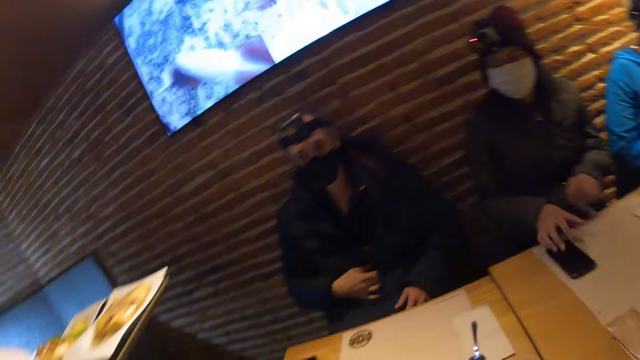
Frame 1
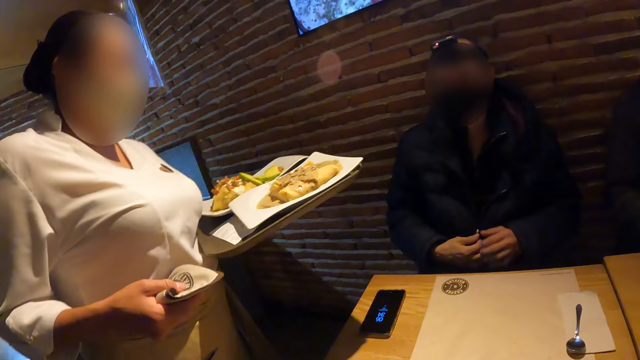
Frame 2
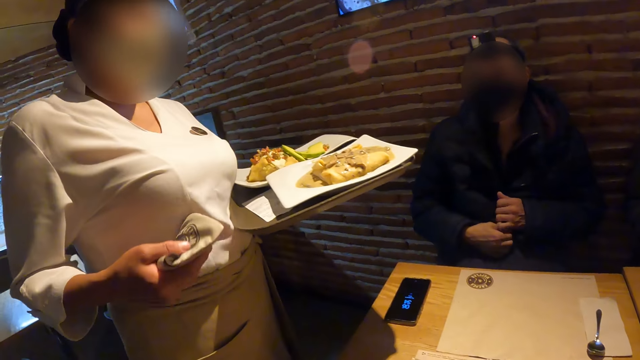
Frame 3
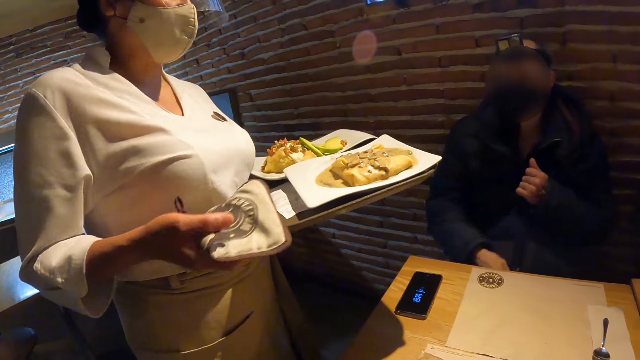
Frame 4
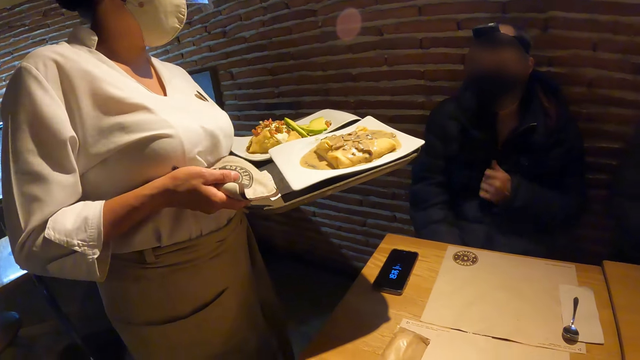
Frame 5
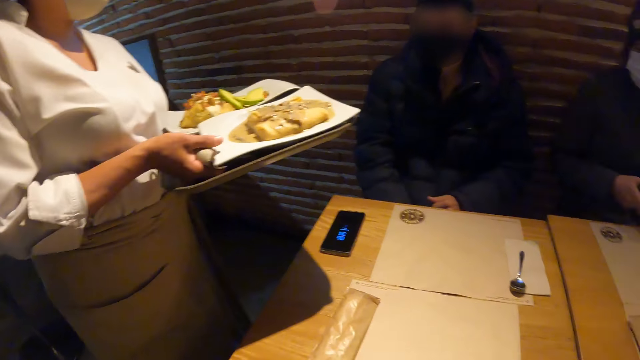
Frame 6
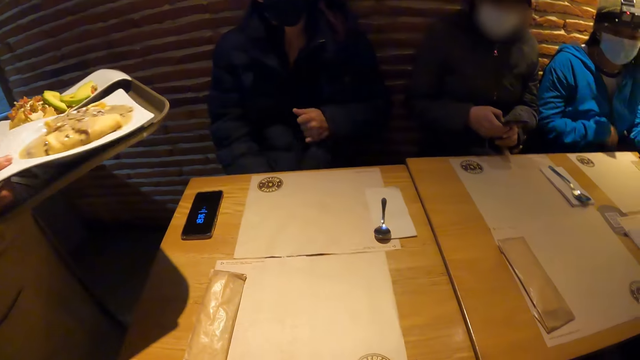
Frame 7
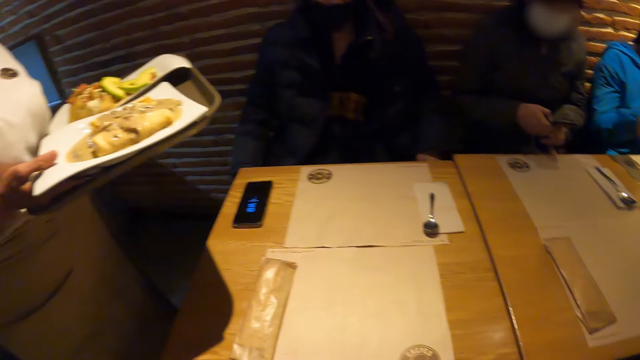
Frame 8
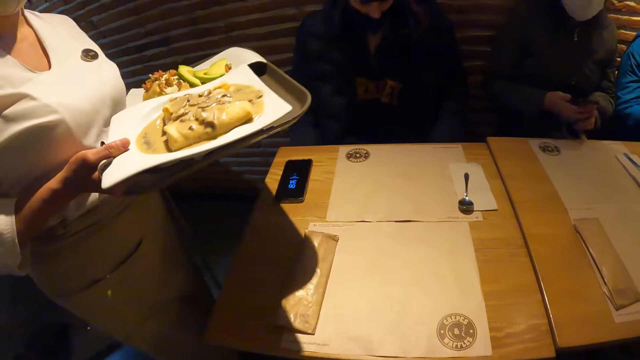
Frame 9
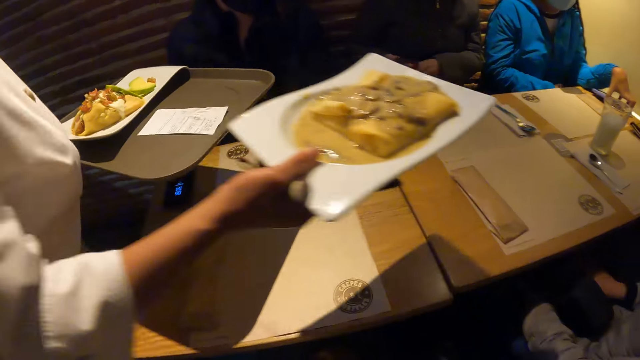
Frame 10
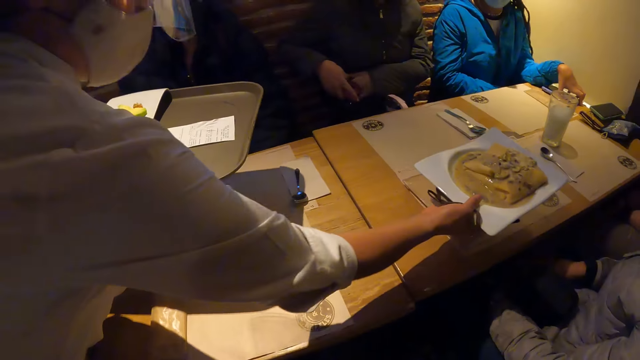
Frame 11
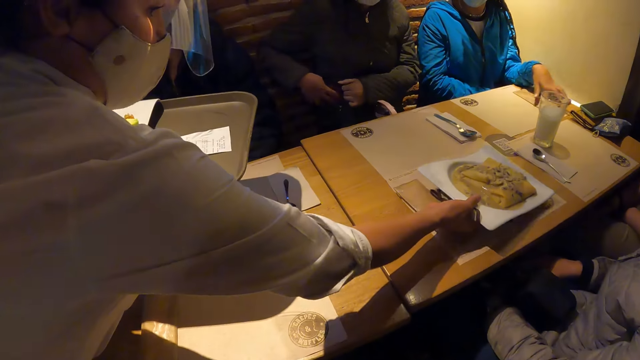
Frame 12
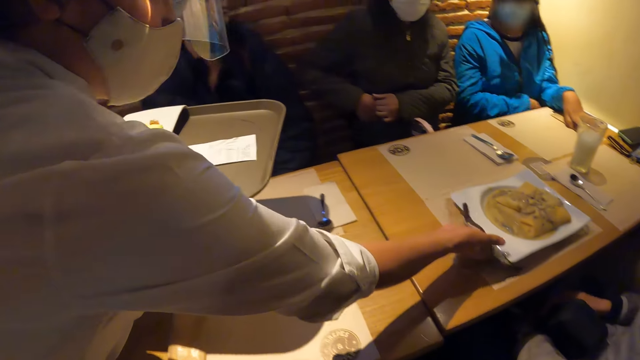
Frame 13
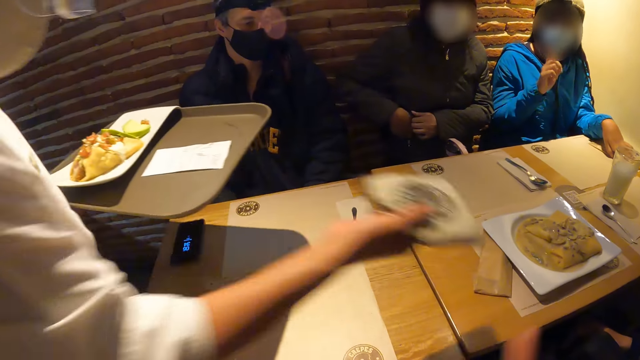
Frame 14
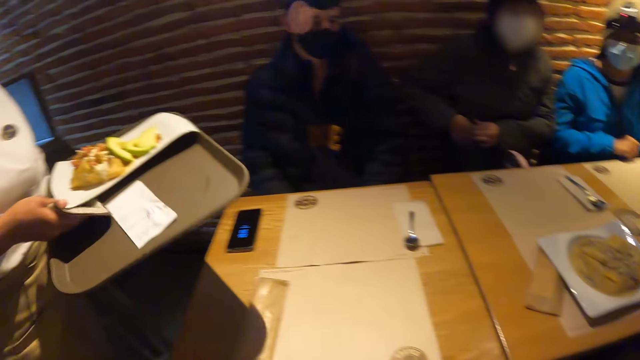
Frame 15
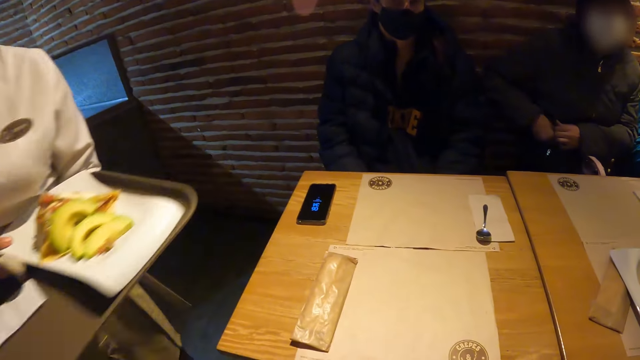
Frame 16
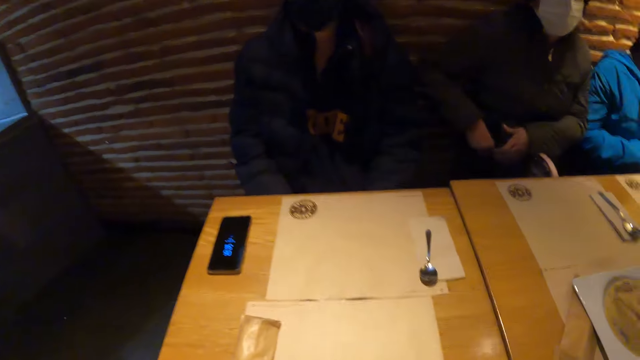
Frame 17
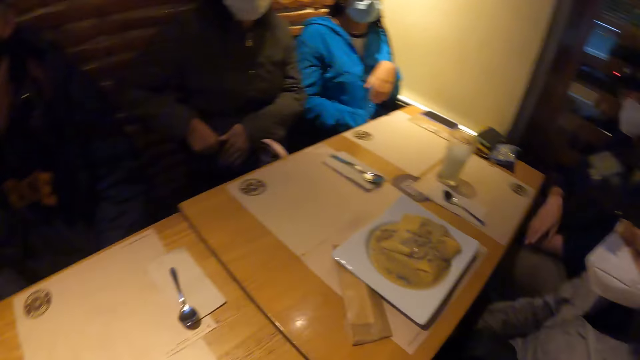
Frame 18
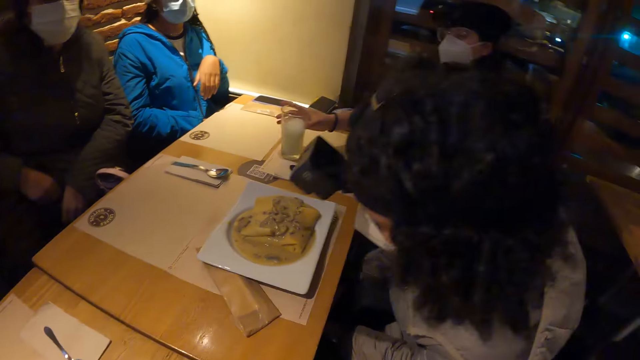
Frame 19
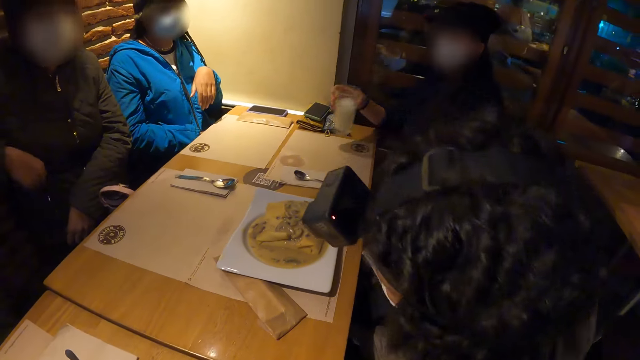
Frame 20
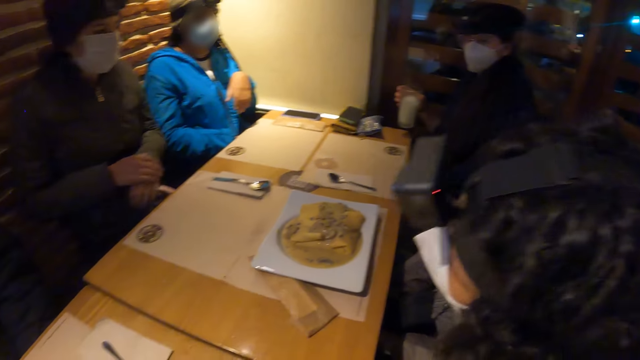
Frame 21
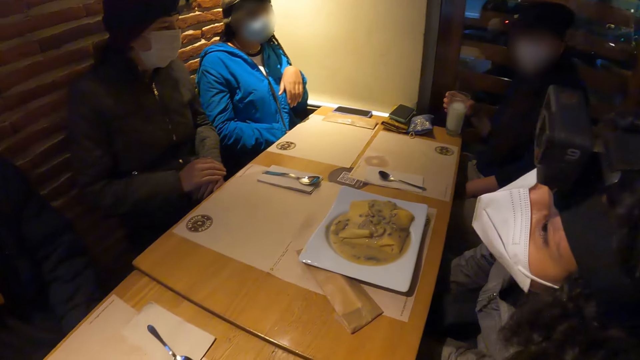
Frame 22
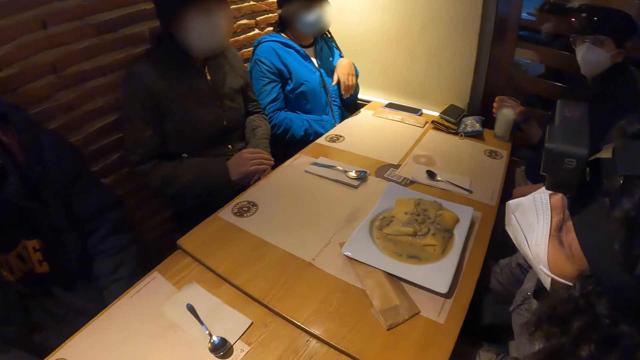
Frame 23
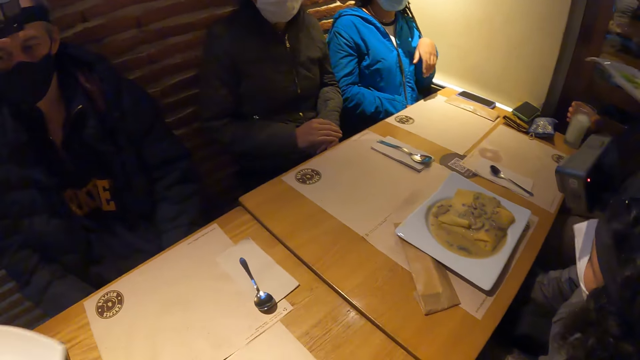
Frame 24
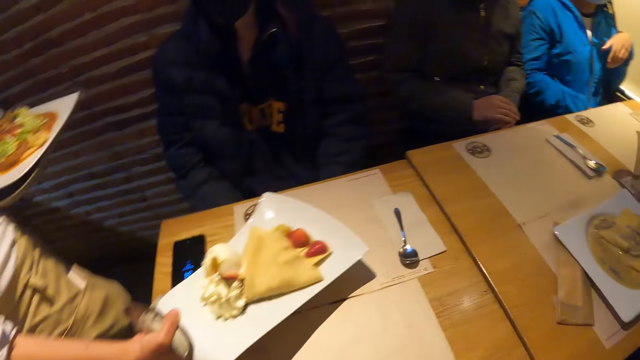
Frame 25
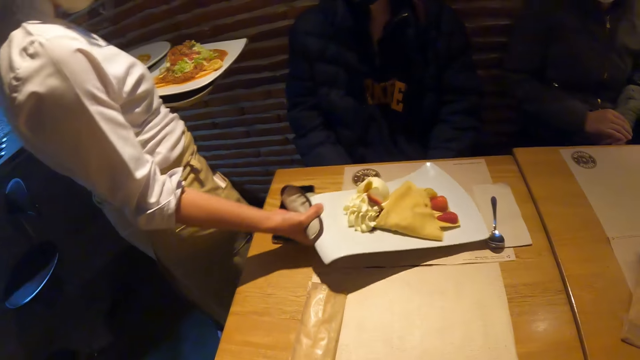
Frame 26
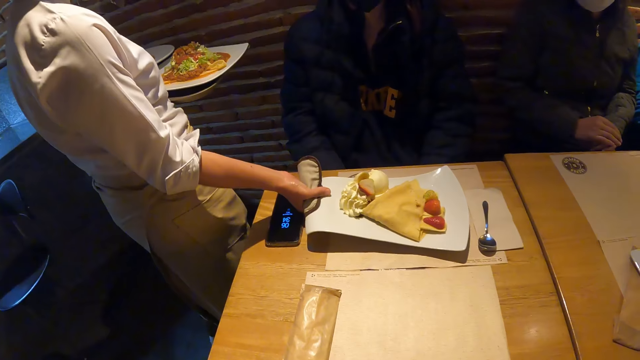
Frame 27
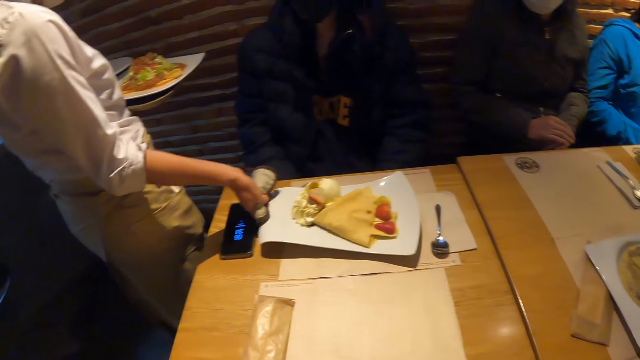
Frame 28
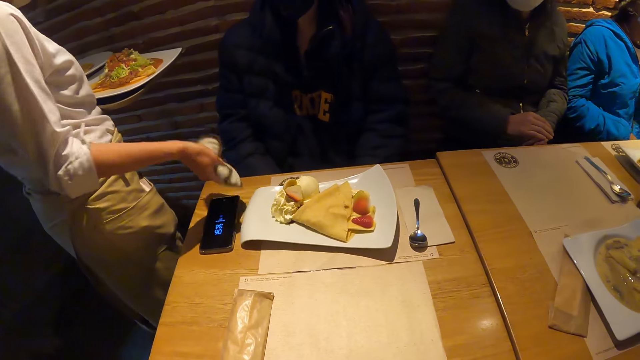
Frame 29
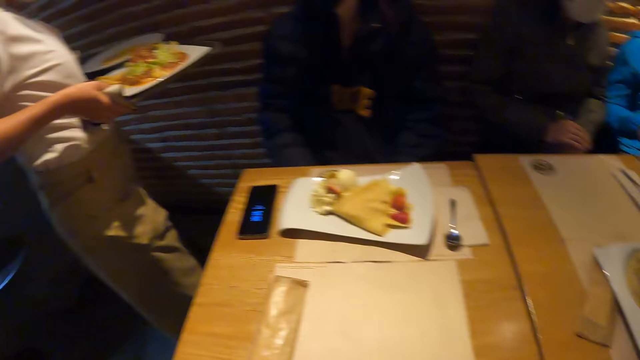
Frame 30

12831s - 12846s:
A woman brings a tray of food towards the table. The woman serves a man a plate of food from the tray in her left hand with her right hand. The woman walks away. Another man takes the glass on the table. Another woman carries the glass cup from the table with her right hand, and places the glass cup on the table. The first woman serves another man a plate of food with her right hand.

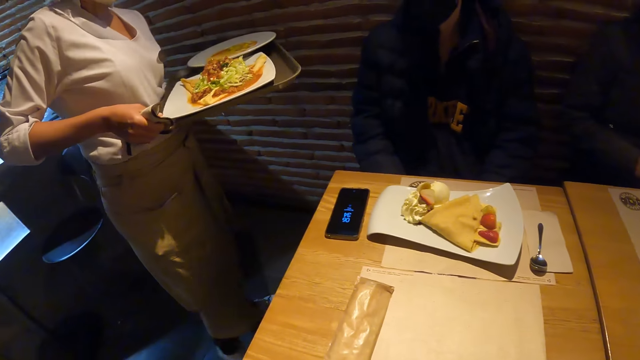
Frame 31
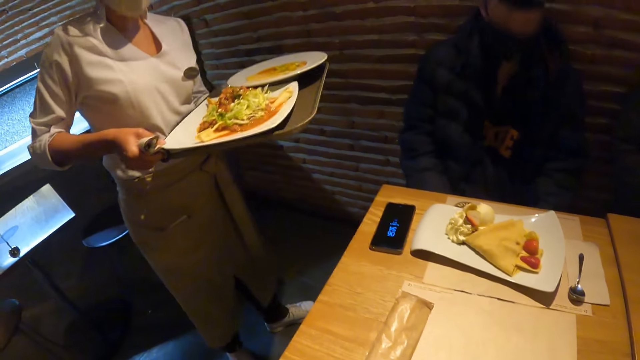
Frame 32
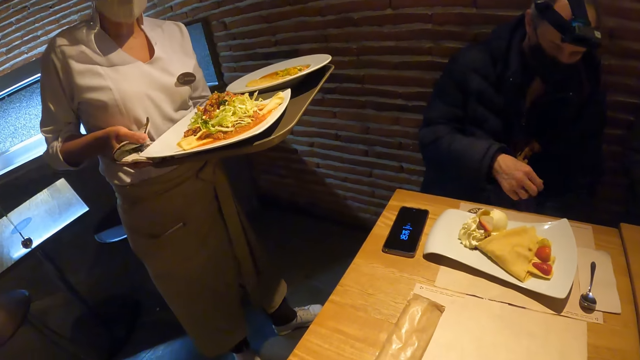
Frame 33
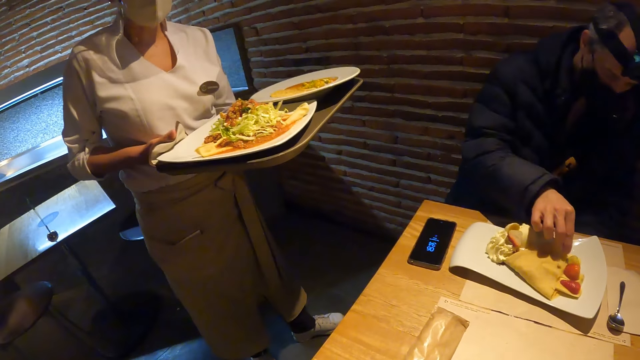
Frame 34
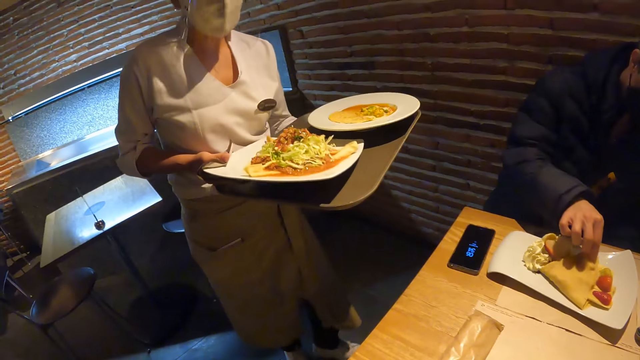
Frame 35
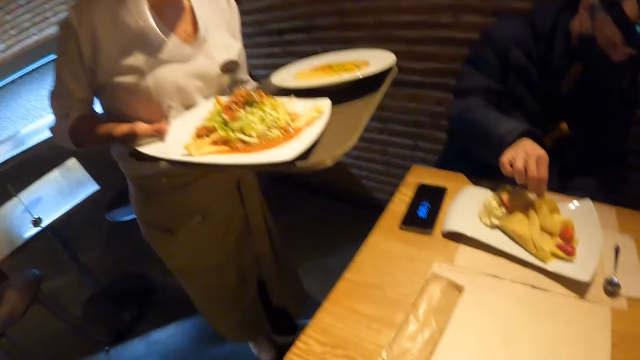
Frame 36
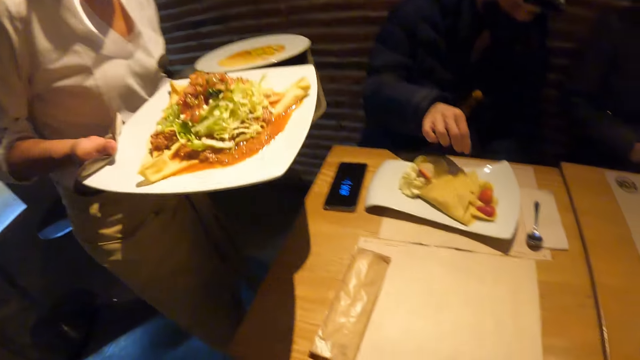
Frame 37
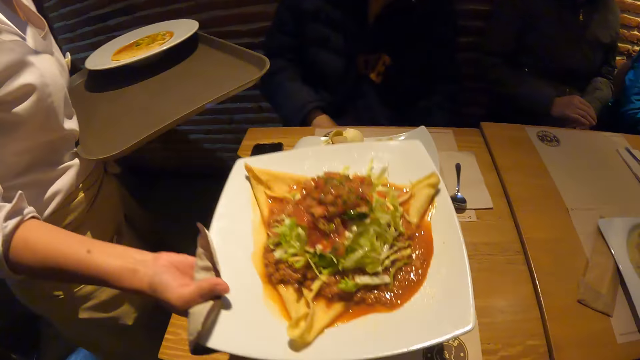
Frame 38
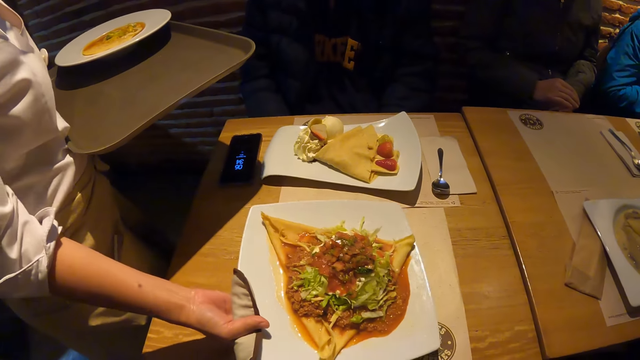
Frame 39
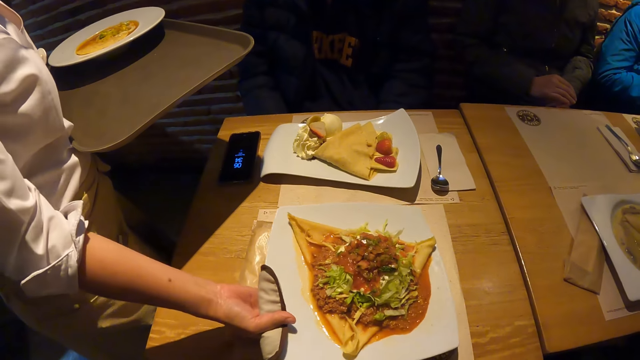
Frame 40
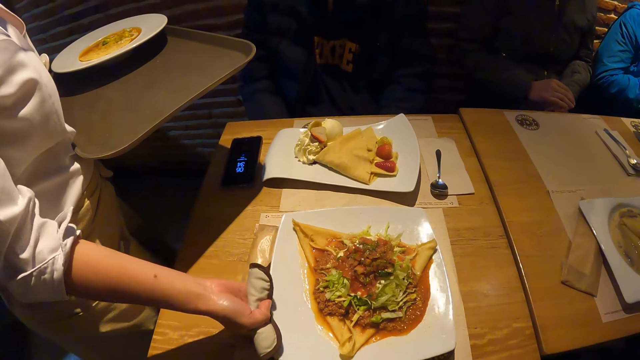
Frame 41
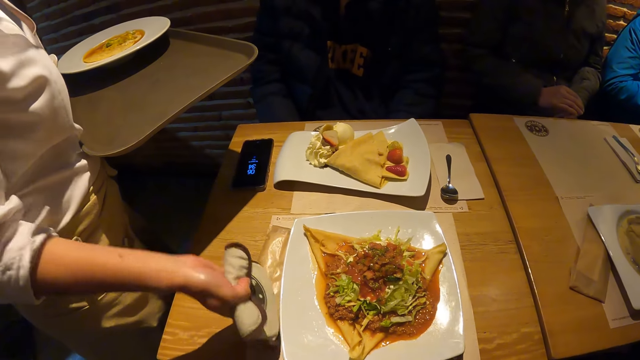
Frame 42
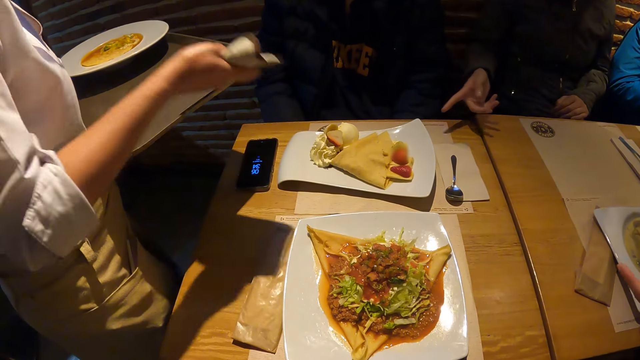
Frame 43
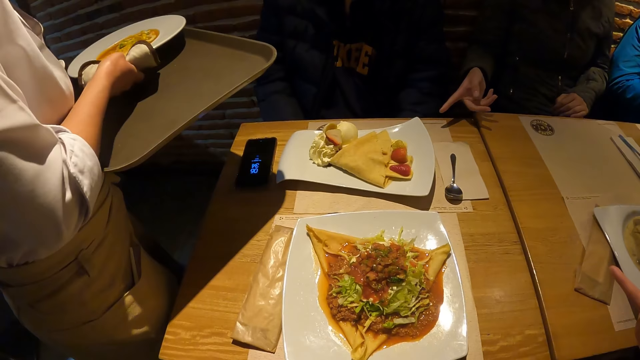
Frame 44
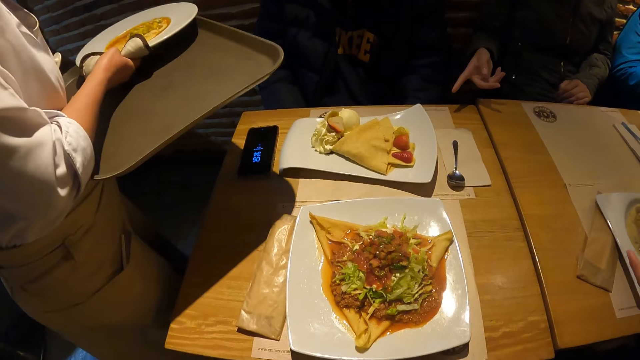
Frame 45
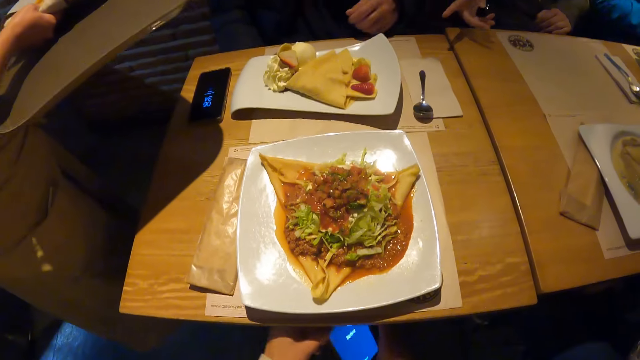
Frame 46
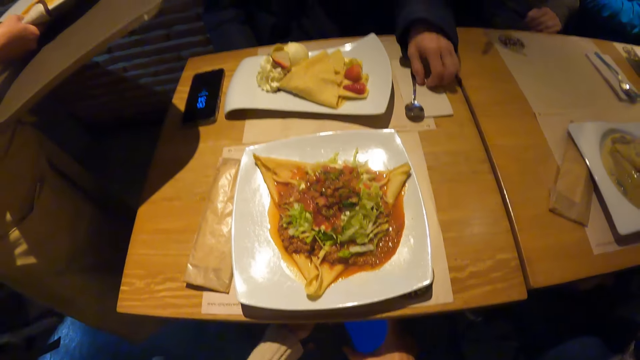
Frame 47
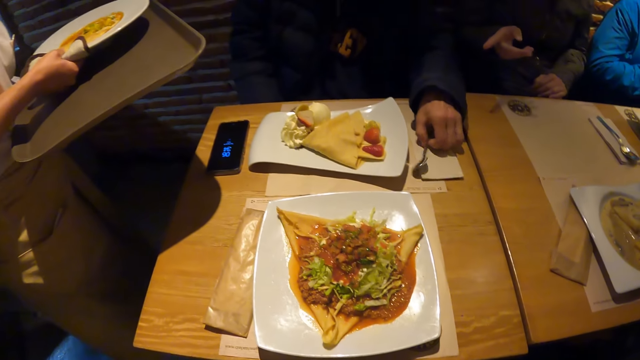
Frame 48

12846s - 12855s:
A woman takes food from a tray. A man touches the bread in his plate of food with his right hand. The woman serves the camera wearer a plate of food with her right hand. The woman takes food from the tray. The camera wearer presses her phone with her hands. The man takes a spoon.
